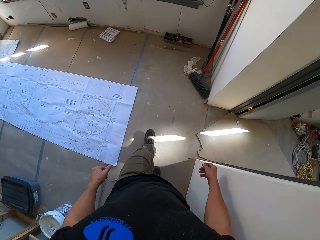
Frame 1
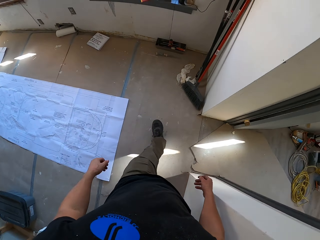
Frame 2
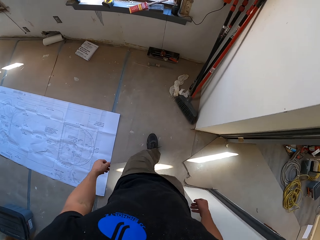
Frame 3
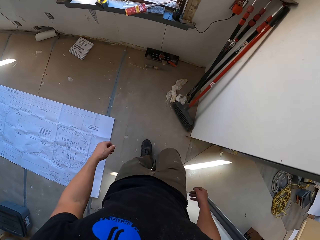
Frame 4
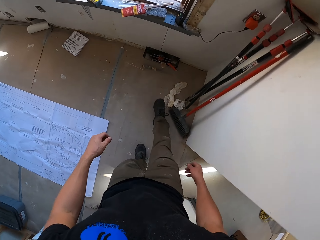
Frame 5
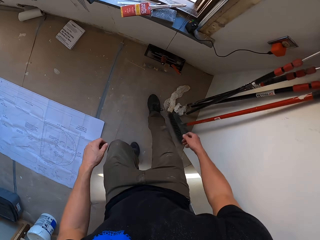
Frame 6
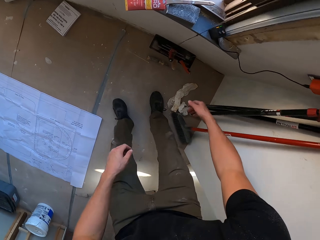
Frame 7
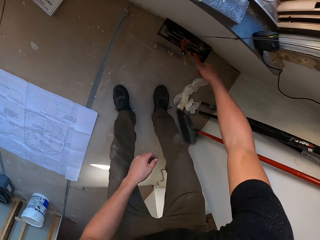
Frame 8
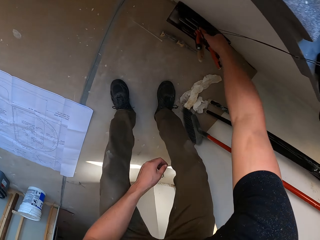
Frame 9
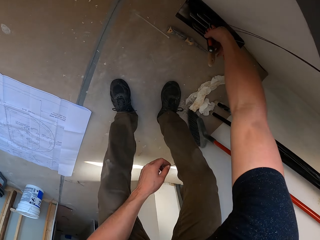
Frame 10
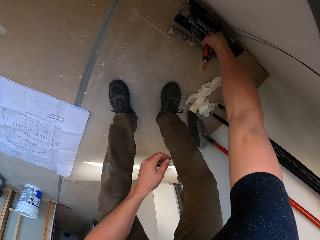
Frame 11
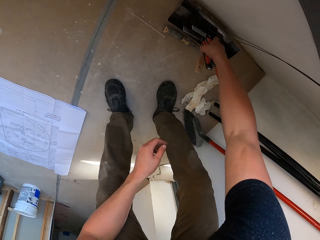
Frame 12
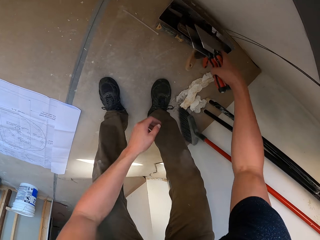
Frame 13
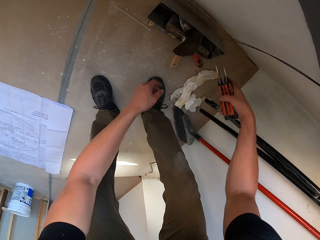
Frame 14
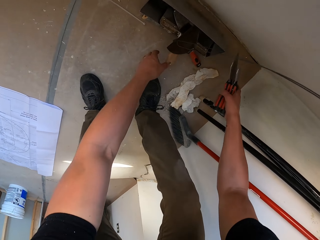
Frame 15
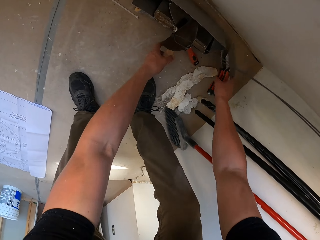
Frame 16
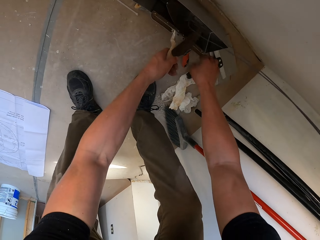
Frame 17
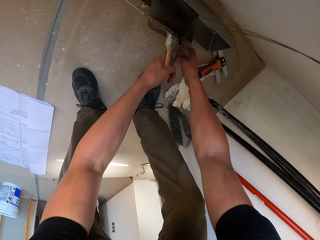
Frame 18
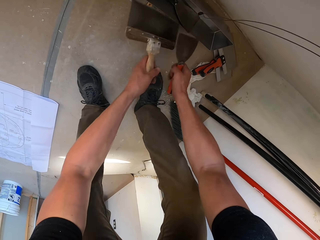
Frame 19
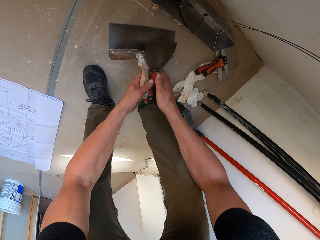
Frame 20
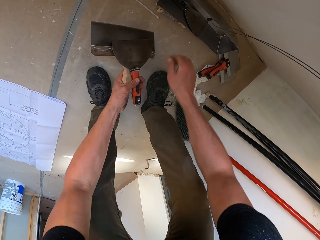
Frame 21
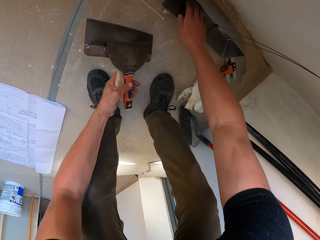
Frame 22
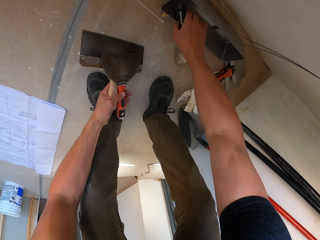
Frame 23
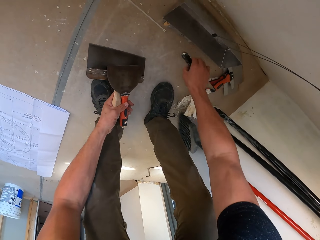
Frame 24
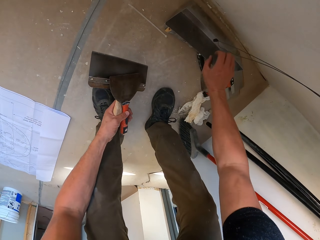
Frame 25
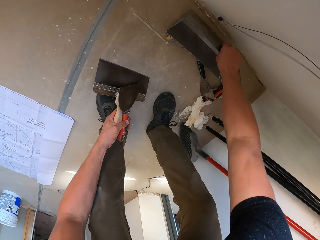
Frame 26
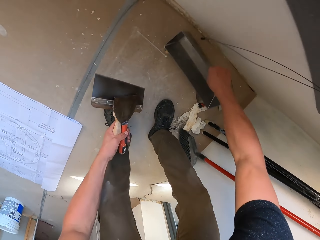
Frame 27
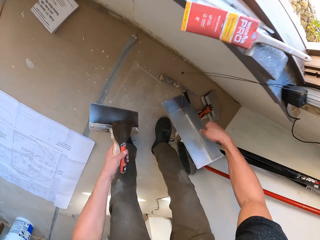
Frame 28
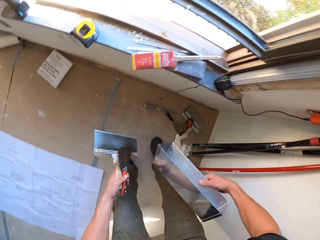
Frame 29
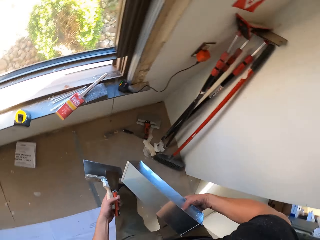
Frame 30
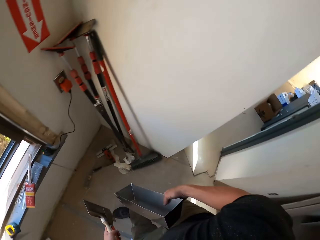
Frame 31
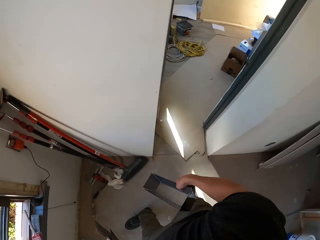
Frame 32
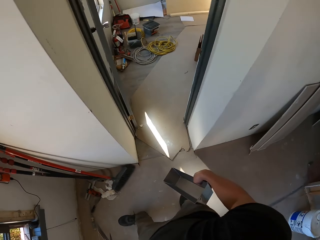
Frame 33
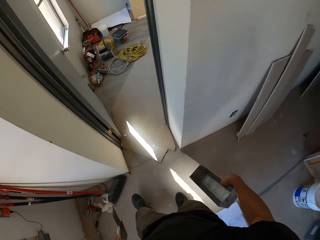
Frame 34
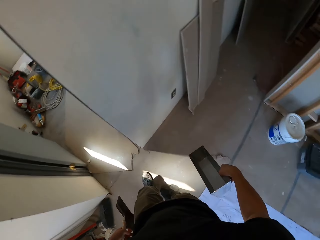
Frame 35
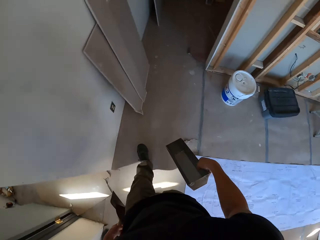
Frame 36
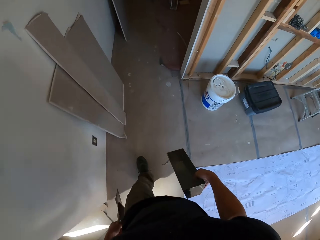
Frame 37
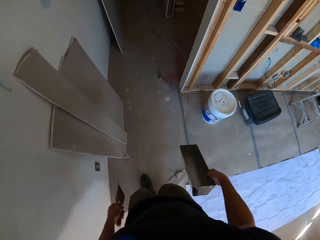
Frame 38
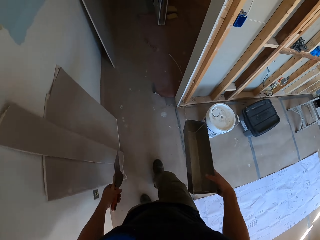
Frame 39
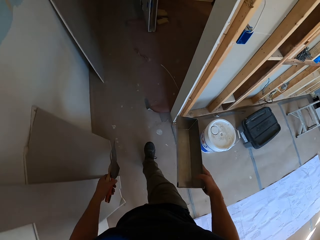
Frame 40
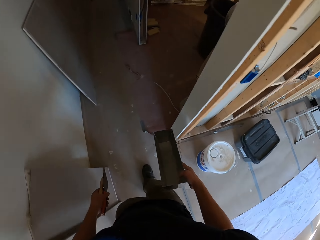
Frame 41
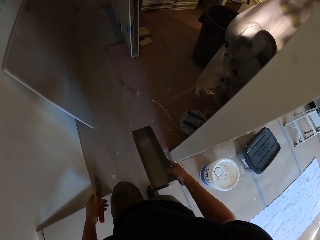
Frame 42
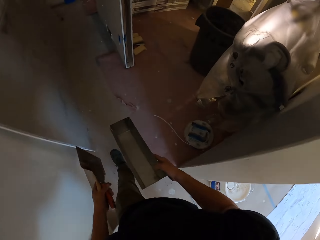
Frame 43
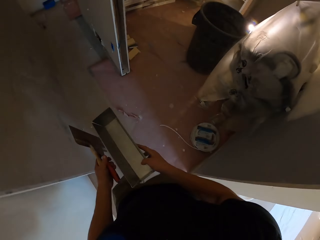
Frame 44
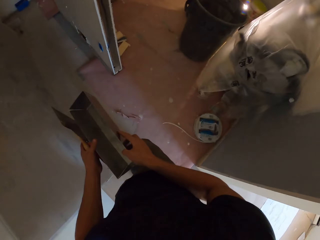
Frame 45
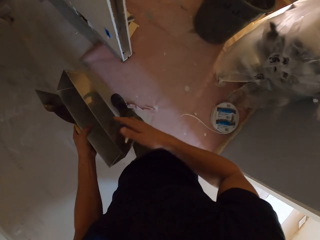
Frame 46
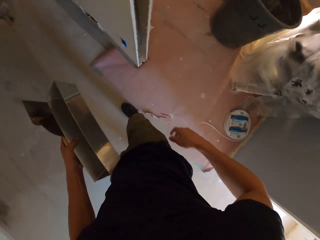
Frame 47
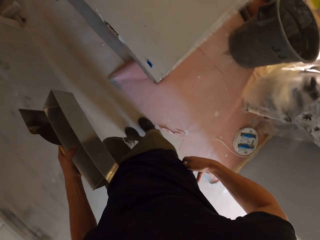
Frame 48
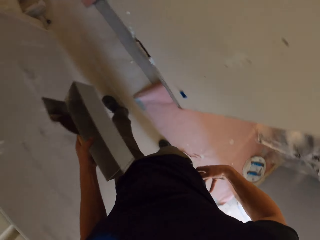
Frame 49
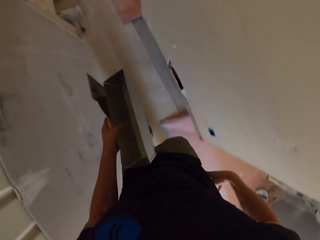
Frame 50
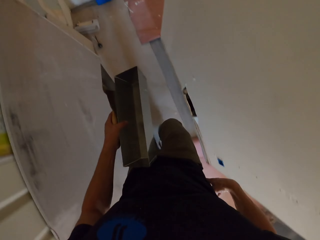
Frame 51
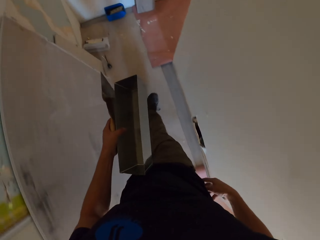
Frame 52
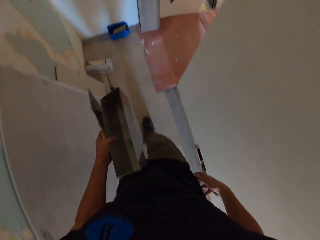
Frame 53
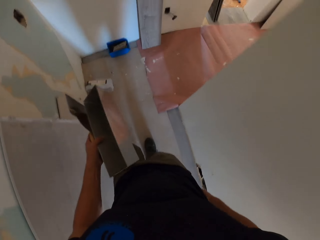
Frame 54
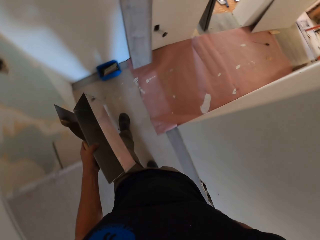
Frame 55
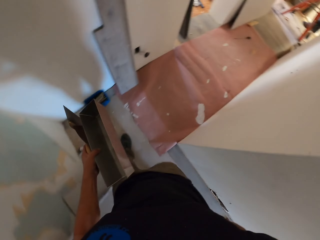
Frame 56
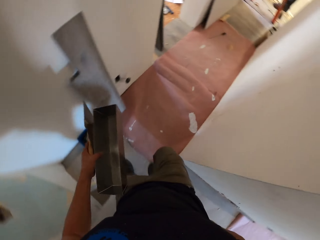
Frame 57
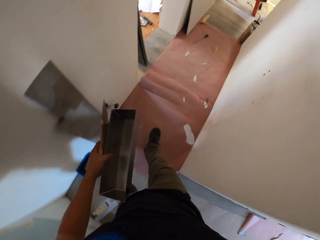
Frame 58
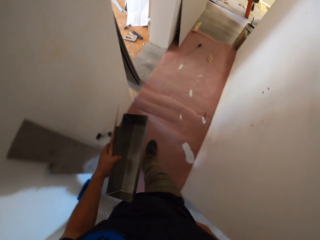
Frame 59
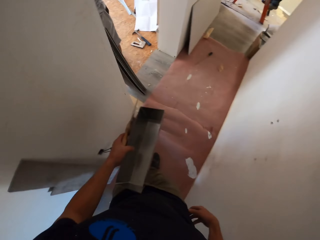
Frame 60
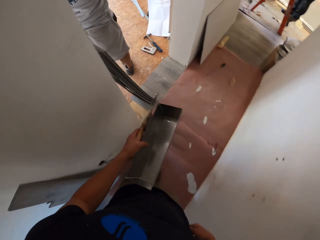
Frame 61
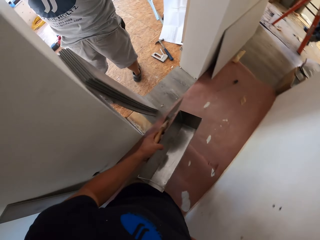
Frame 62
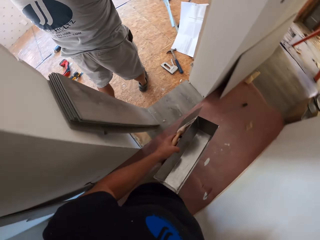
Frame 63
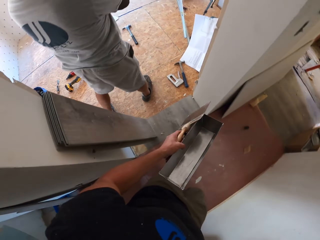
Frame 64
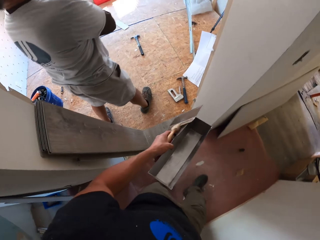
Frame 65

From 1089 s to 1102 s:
The camera wearer picks up scrapers. He drops the scrapers. He picks up the scrapers. He picks up a scraper. He drops the scraper. He picks up a tray. He walks around in the house. He transfers the tray to the left hand. He touches his pockets.

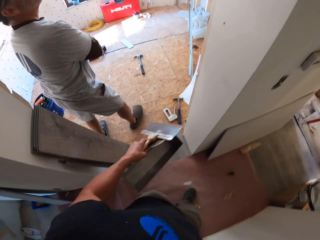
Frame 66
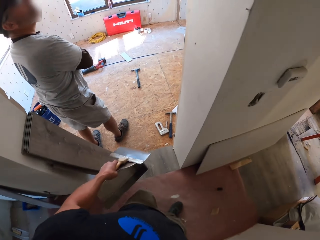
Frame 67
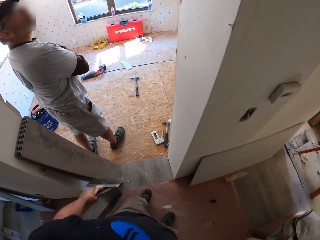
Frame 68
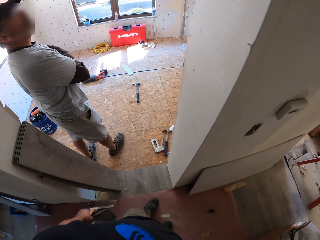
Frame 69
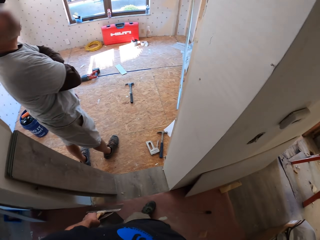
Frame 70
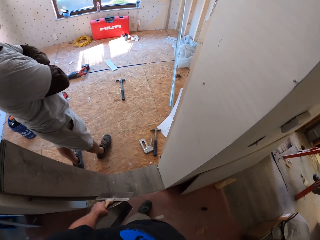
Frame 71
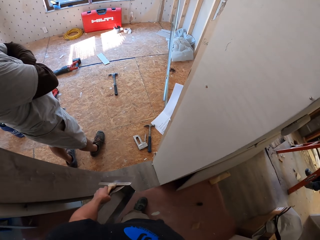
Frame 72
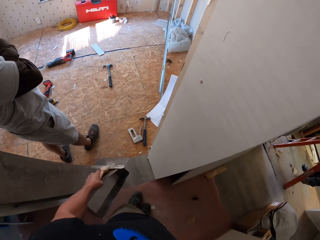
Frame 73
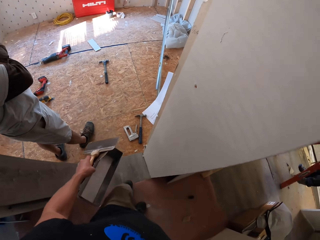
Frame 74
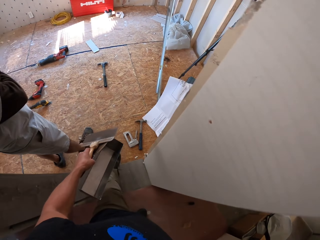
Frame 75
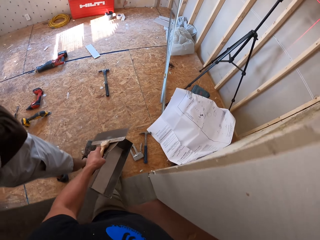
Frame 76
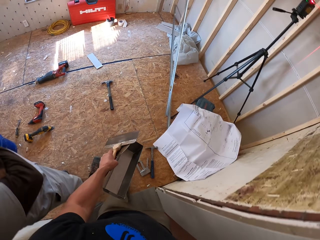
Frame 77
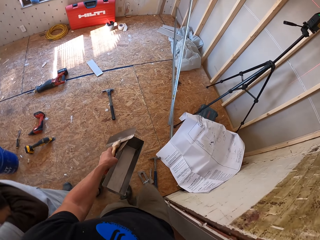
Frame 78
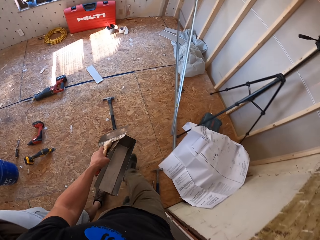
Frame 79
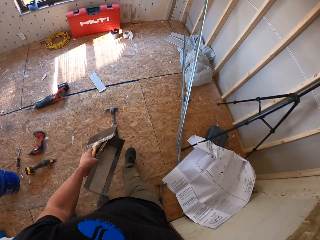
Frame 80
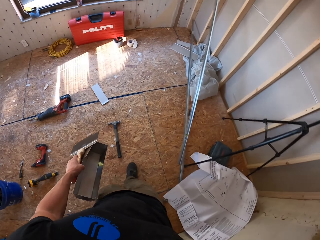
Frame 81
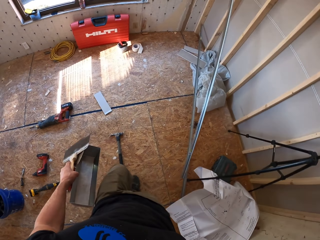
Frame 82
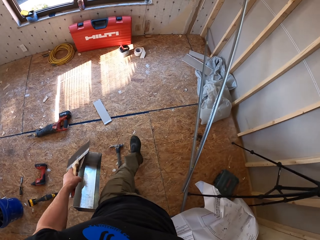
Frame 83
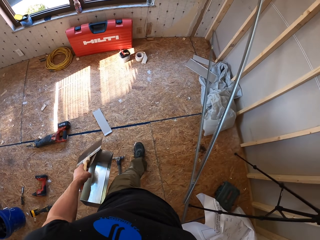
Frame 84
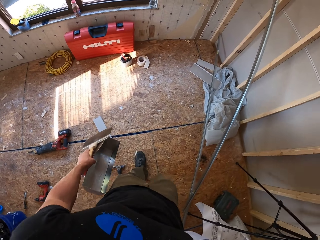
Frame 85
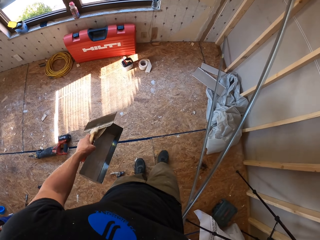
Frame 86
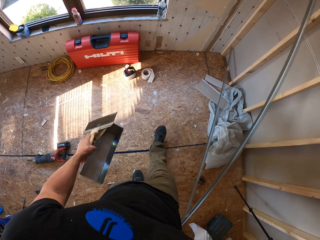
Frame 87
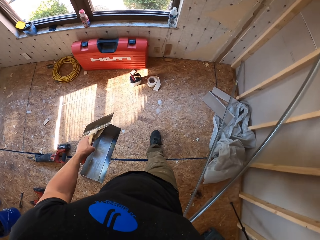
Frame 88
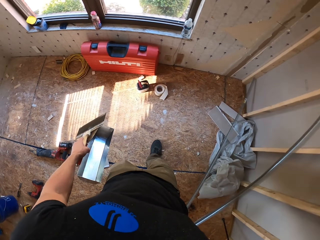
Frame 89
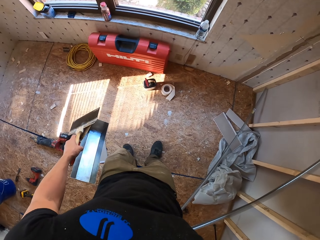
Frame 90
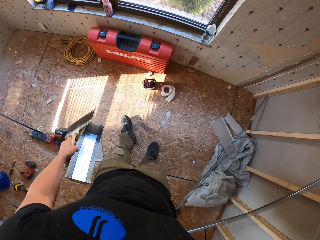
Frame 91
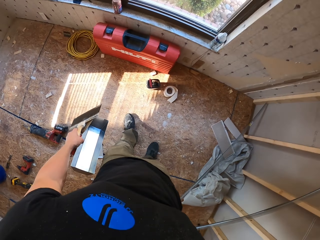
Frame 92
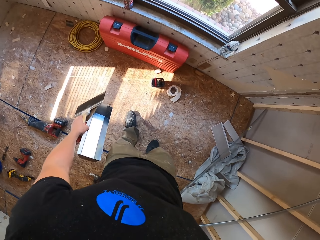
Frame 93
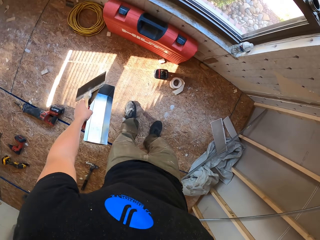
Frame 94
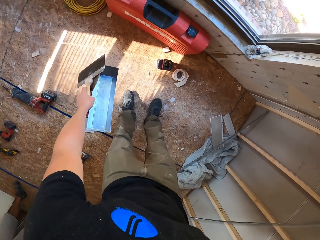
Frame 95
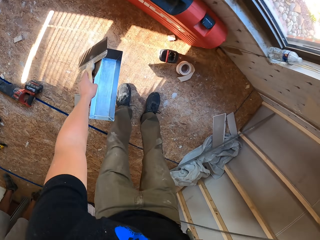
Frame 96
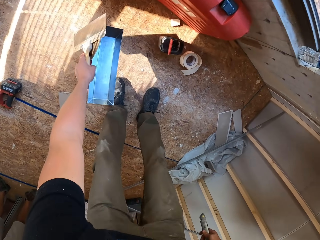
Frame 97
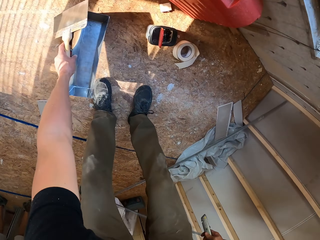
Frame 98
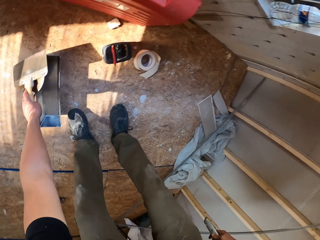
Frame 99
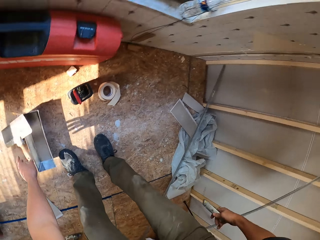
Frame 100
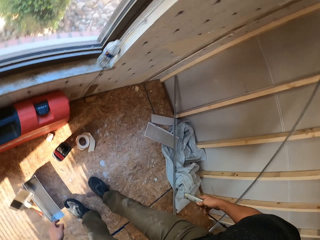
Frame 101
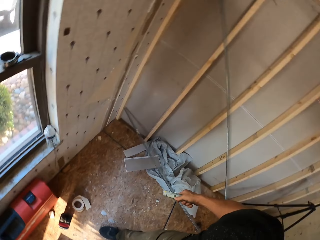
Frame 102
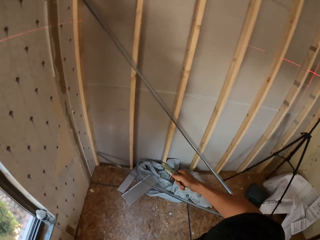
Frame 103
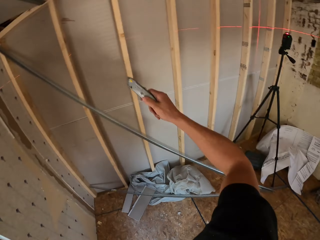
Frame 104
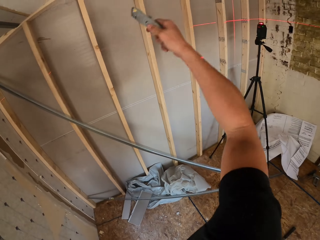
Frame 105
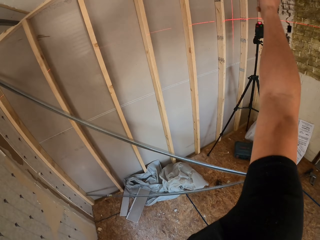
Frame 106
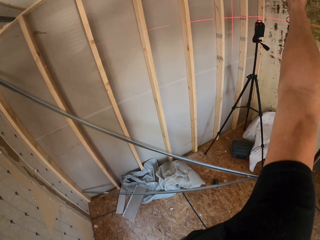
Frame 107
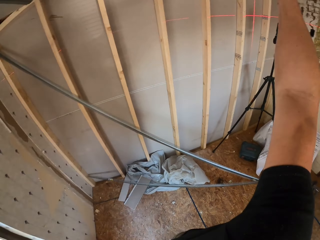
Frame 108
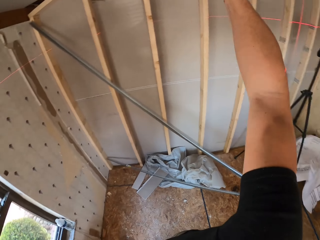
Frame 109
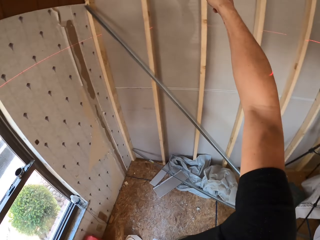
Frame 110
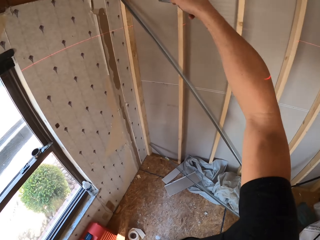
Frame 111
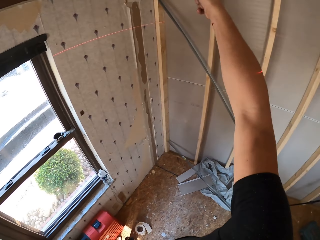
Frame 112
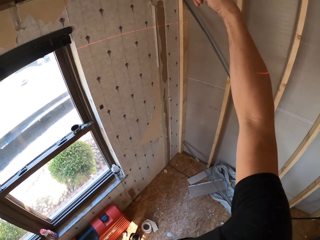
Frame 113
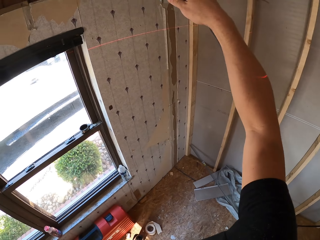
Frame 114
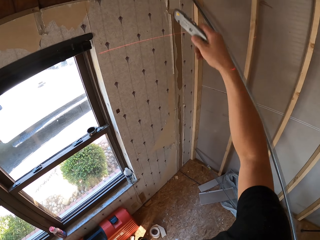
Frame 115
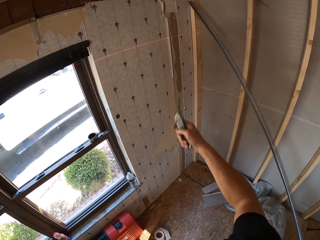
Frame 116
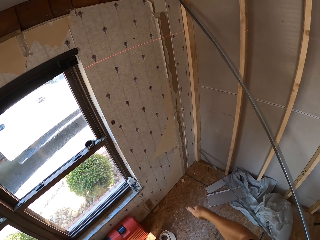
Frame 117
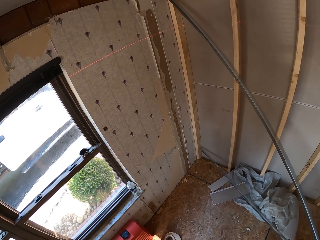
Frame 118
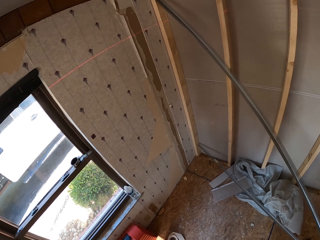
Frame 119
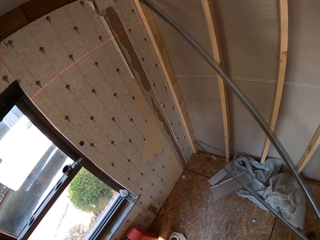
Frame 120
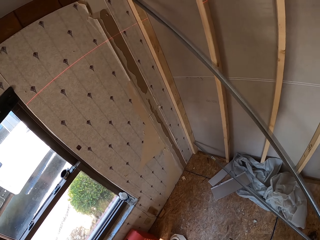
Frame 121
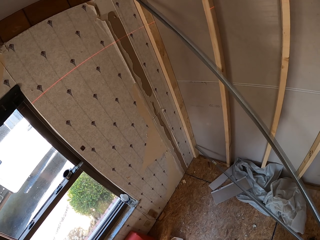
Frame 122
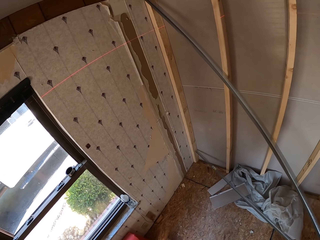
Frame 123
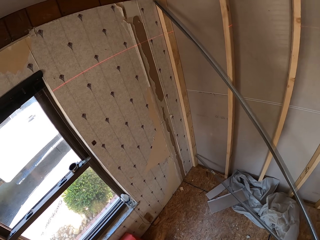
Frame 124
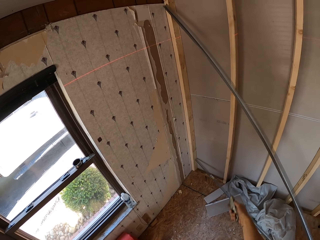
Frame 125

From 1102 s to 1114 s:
The camera wearer interacts with someone. They walk back to the room. They put down the tray and the scrapers on the floor. They gesture with a hand and point to the wall.
